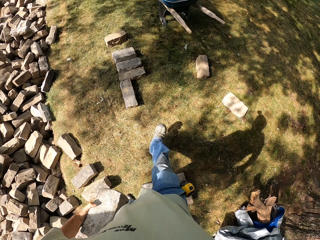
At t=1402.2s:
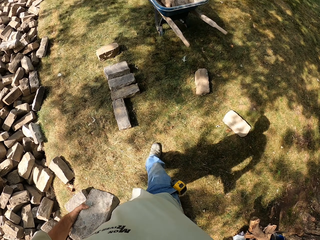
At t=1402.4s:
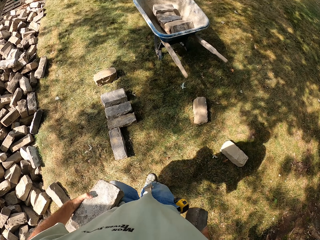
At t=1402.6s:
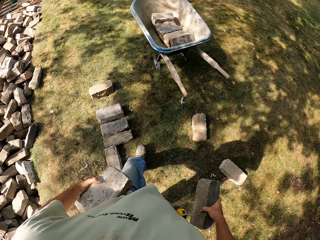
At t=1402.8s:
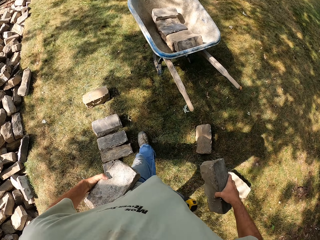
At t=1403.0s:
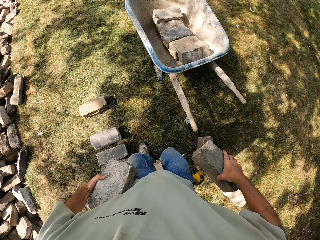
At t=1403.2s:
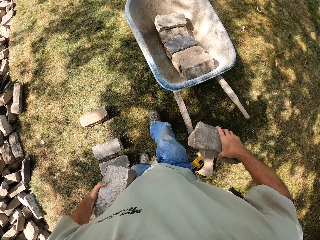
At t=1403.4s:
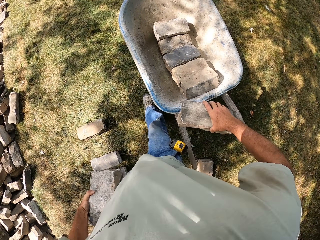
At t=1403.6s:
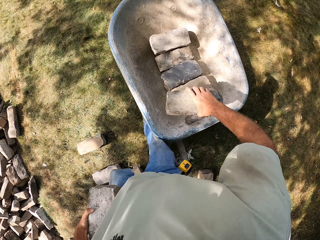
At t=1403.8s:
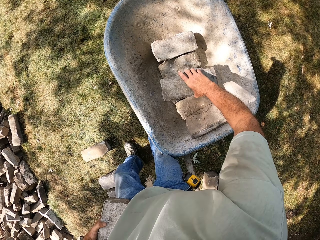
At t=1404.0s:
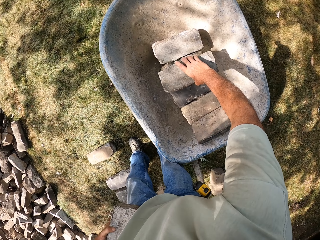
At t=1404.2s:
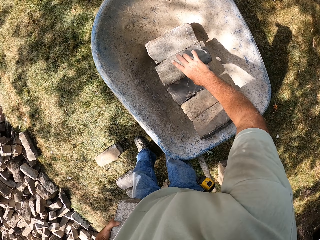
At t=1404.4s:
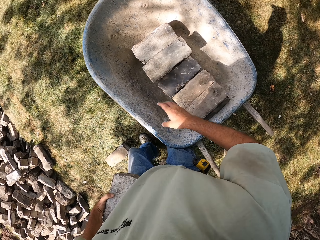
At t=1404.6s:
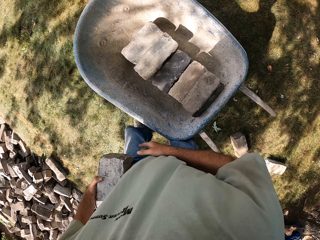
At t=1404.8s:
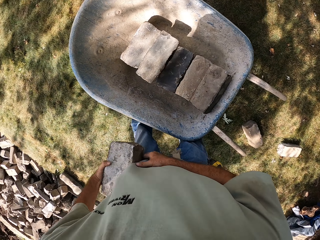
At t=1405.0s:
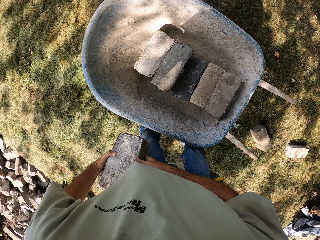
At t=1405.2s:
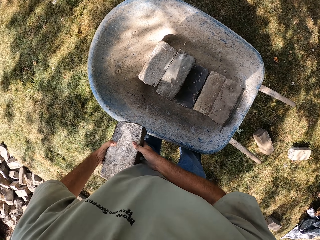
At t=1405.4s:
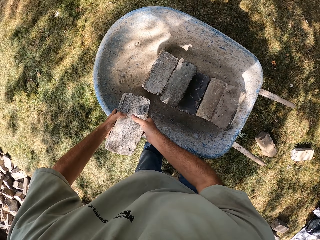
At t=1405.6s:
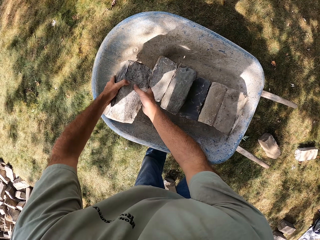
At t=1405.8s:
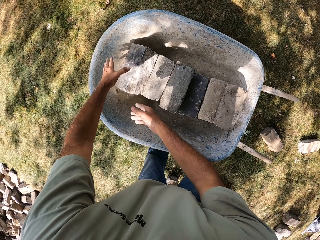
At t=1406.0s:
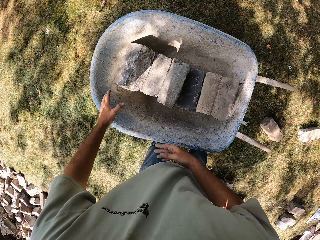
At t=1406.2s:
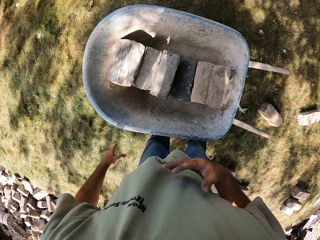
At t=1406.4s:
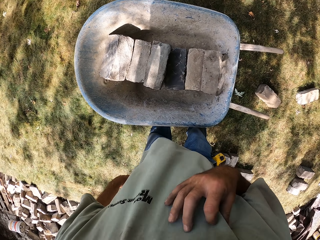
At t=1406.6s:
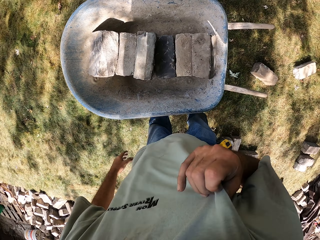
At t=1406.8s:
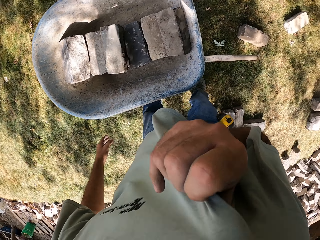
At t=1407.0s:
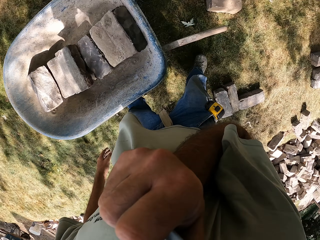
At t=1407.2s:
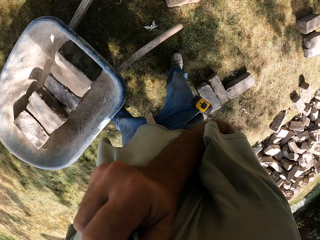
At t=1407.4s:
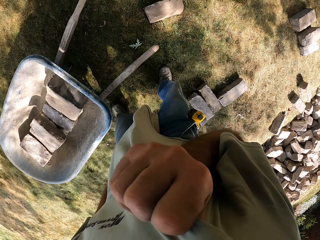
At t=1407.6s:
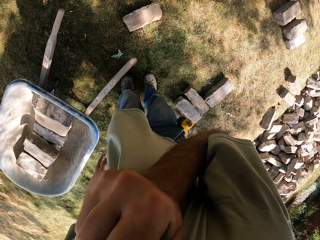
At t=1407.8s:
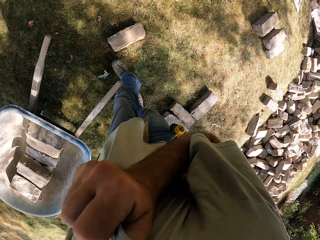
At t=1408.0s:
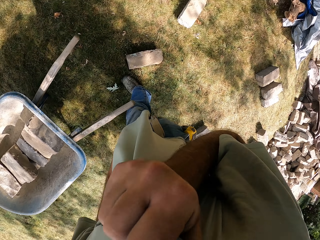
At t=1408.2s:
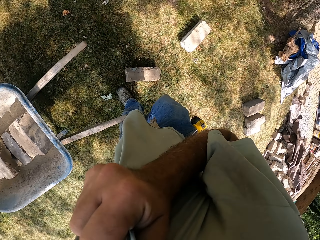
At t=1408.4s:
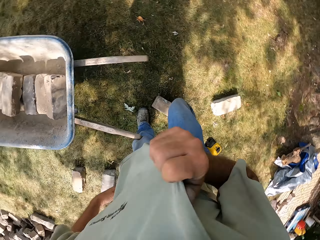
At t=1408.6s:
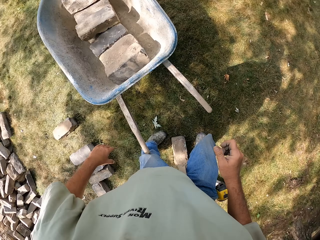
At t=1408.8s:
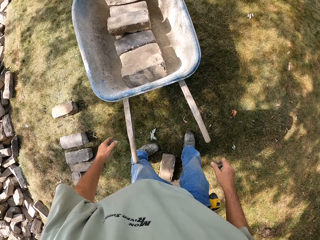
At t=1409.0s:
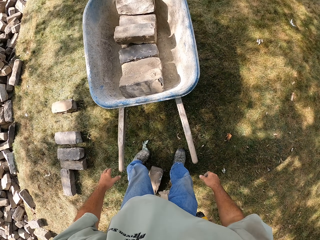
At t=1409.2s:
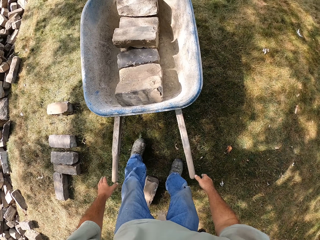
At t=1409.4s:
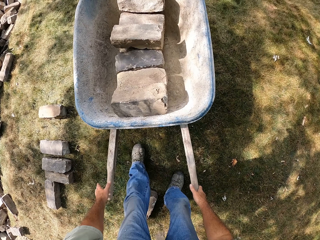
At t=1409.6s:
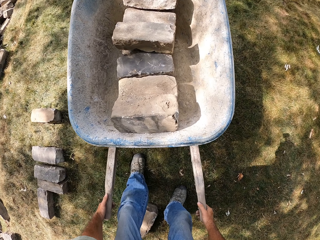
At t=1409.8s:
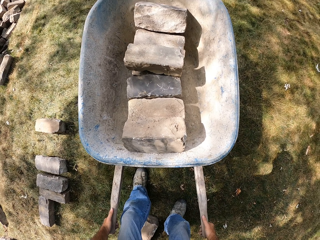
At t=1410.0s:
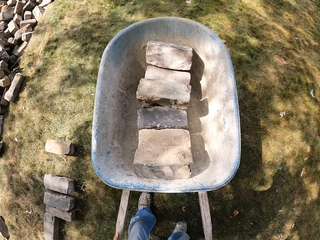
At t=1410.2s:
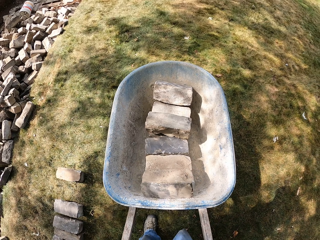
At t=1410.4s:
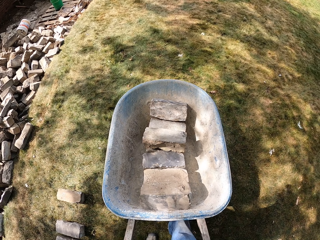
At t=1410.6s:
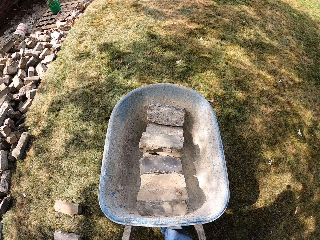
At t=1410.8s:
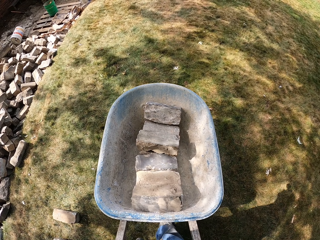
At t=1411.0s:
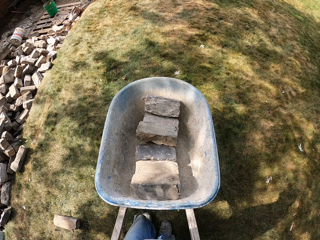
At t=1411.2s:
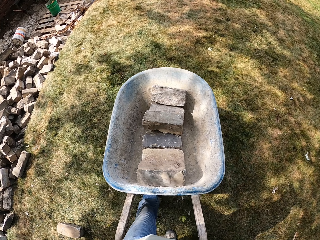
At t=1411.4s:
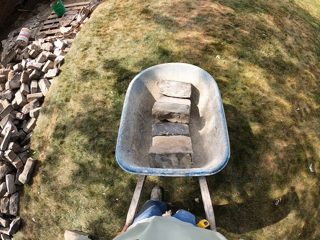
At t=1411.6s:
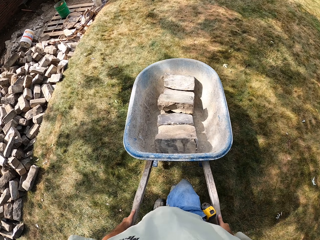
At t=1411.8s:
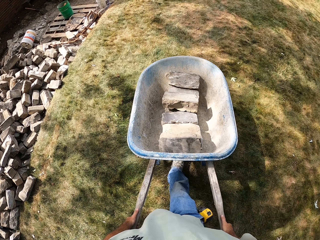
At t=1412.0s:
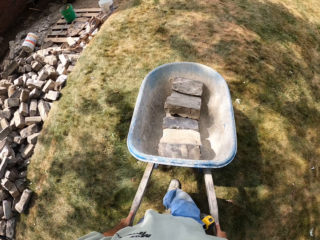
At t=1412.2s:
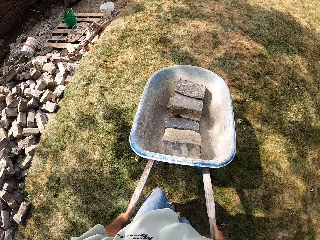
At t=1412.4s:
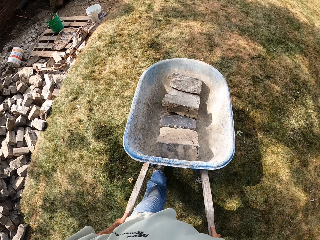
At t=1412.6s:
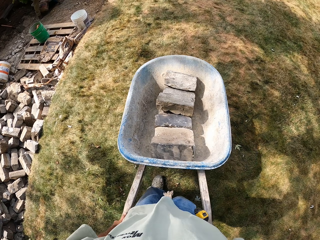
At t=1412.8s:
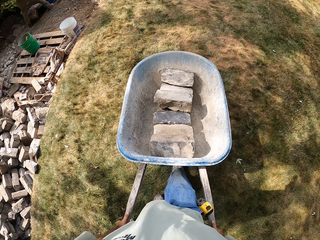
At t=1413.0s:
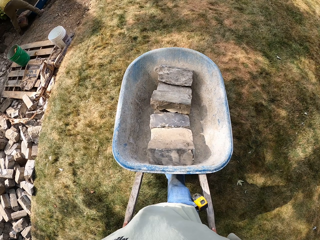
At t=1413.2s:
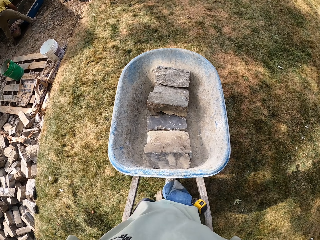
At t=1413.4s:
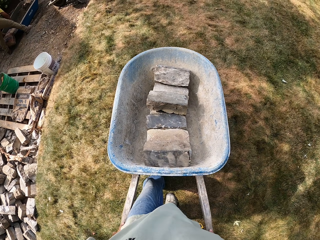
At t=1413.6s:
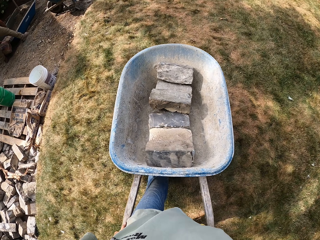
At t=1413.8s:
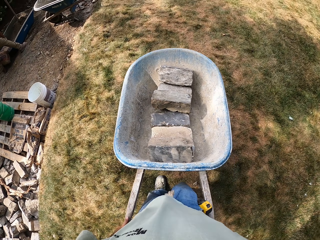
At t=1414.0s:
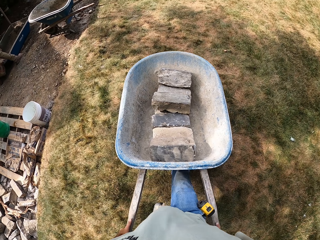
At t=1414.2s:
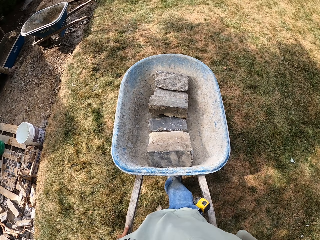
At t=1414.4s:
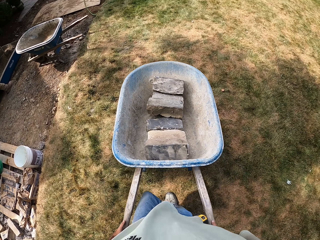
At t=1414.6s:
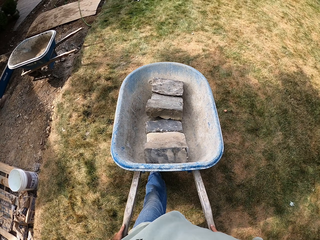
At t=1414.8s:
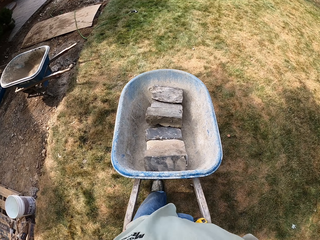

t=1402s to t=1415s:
The camera wearer drops a brick in a wheelbarrow. He drops the brick in the wheelbarrow again. He wipes his face with the garment and walks around the construction site. He picks up the wheelbarrow and pushes the wheelbarrow around the construction area.

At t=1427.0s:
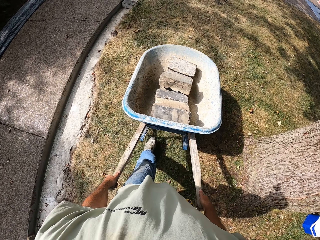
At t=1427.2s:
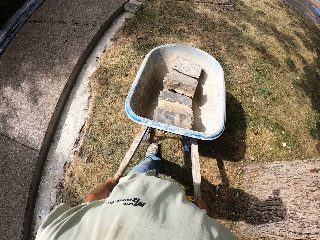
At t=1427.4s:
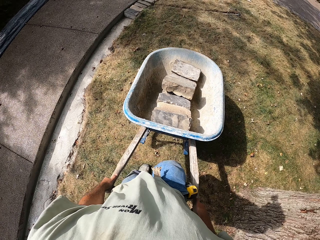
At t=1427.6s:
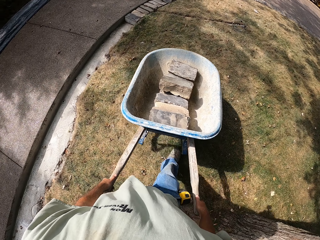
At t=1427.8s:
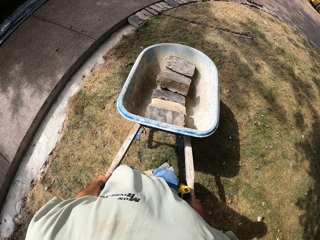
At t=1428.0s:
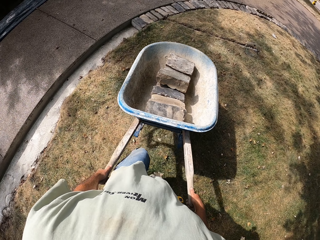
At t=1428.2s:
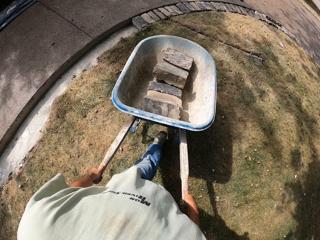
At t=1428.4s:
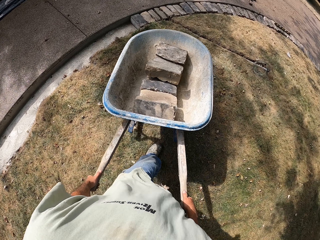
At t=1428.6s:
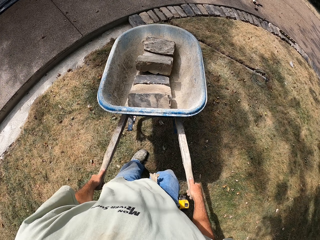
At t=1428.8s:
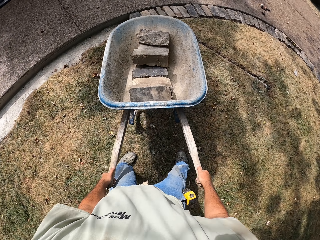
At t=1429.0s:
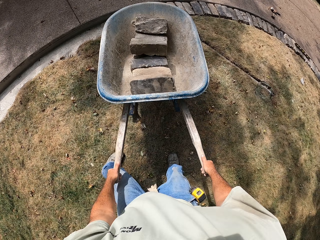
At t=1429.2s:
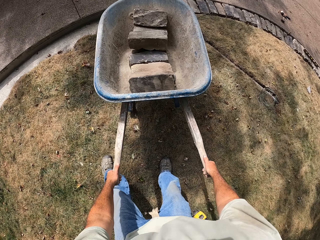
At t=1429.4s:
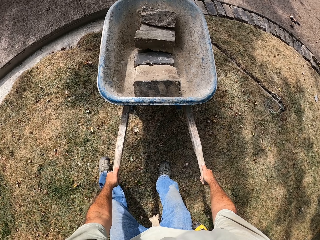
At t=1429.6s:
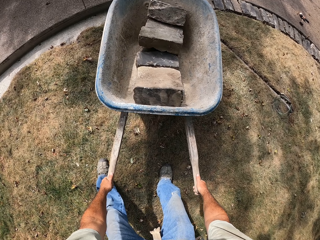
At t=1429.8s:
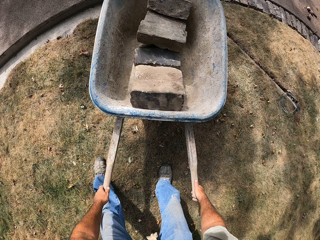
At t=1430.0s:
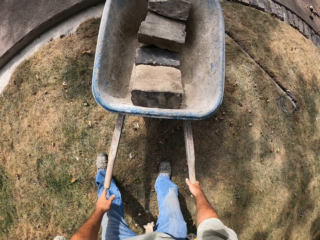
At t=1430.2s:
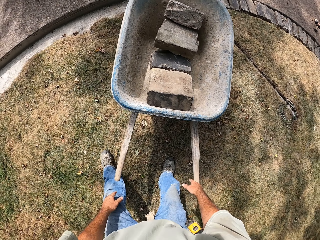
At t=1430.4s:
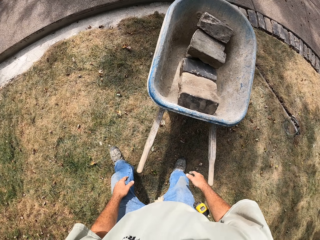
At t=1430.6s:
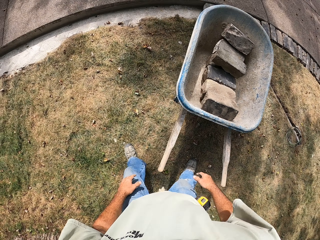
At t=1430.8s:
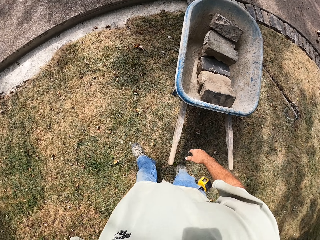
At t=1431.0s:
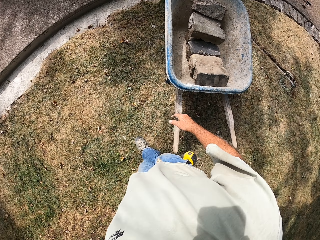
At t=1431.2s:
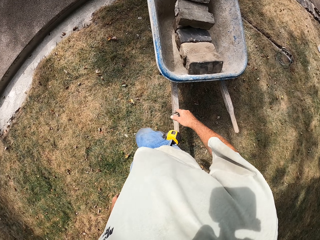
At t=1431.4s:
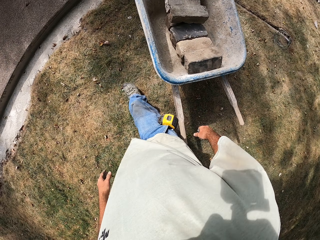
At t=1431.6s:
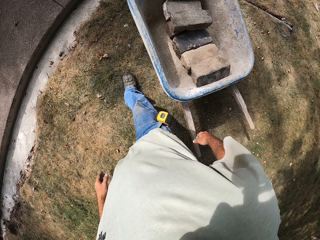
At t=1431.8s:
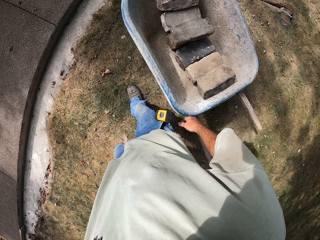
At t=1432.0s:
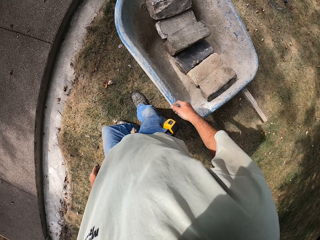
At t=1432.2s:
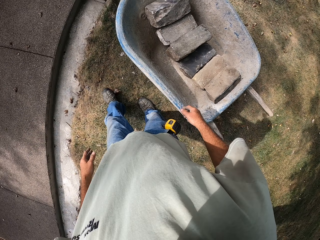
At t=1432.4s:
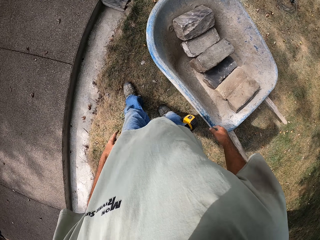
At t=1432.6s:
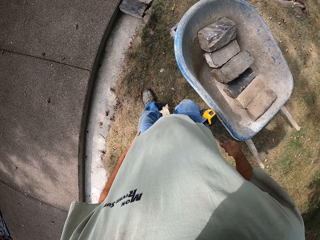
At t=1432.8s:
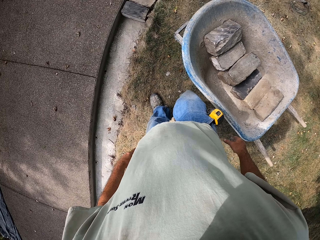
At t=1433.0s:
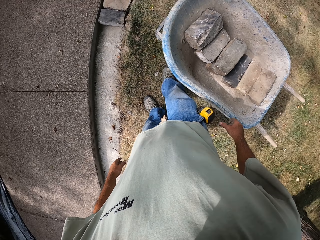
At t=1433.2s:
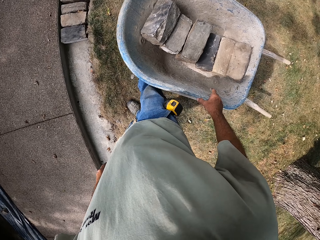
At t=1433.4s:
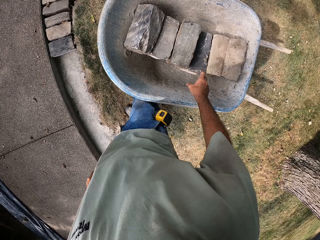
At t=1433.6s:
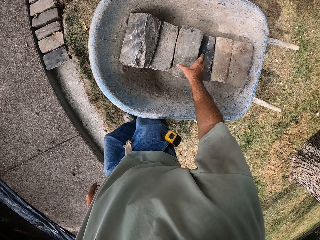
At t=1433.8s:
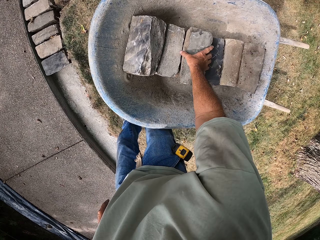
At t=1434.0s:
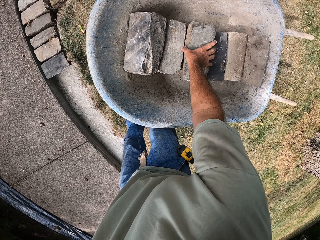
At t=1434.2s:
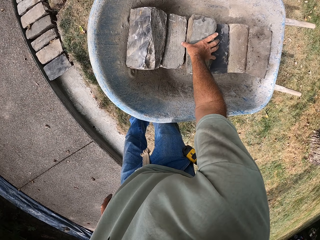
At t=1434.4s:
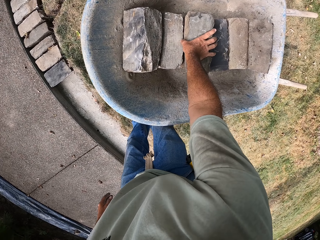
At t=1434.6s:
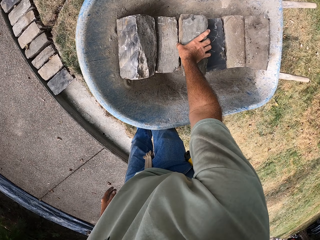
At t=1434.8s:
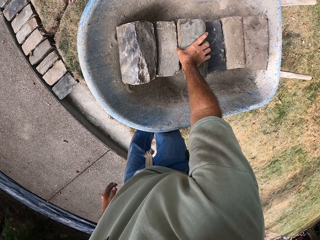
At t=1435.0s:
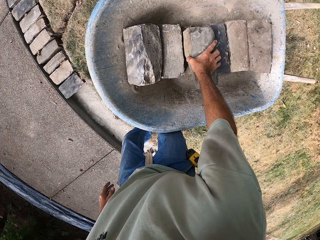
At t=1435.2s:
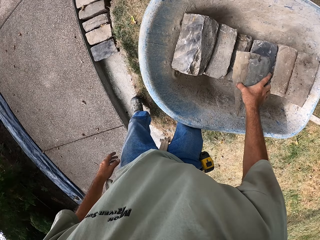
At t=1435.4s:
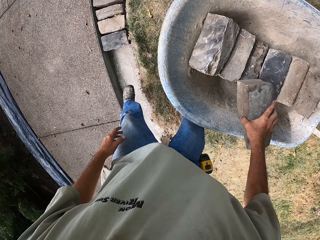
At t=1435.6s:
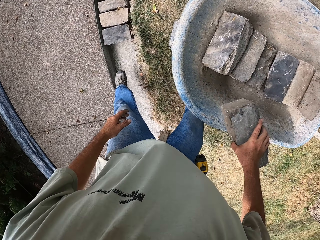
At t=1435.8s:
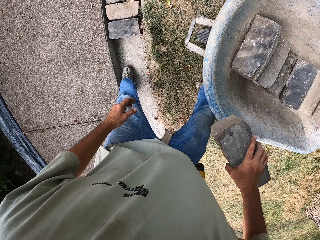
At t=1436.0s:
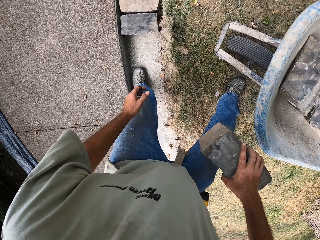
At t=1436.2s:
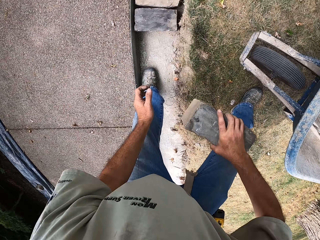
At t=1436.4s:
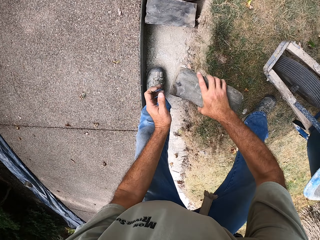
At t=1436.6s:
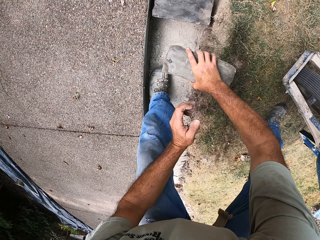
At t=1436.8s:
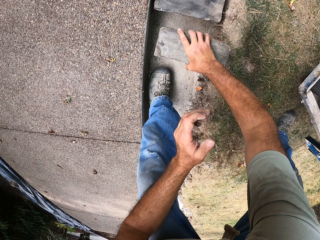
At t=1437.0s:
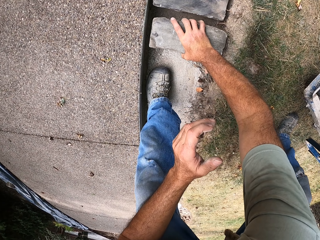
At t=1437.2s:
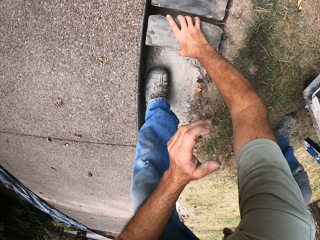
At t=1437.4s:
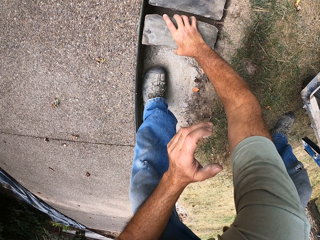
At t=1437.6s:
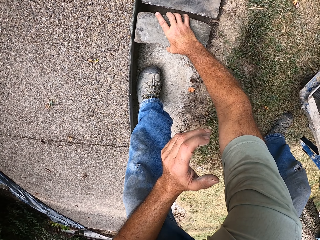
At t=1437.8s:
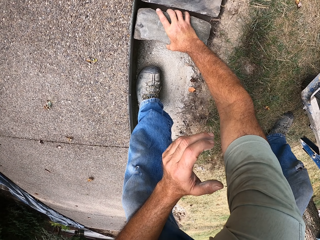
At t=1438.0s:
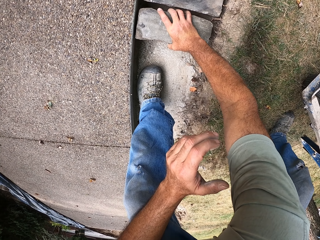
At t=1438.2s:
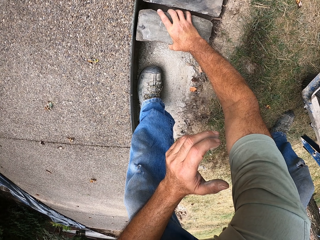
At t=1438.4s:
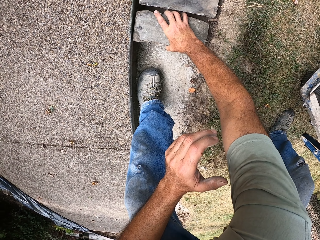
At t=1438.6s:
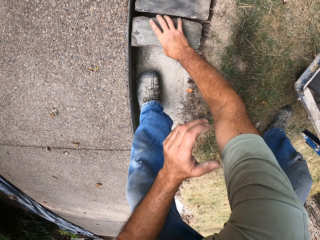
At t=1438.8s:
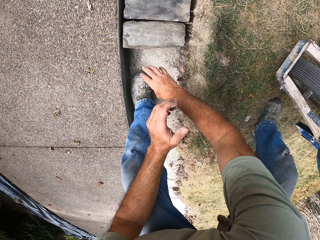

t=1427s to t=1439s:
The camera wearer puts the wheelbarrow on the ground. They walk around the construction site. They pick up a brick from the wheelbarrow. They walk around the construction site. They put the brick on the basement foundation.
